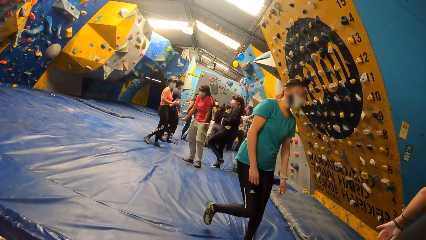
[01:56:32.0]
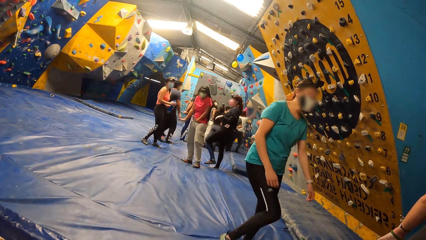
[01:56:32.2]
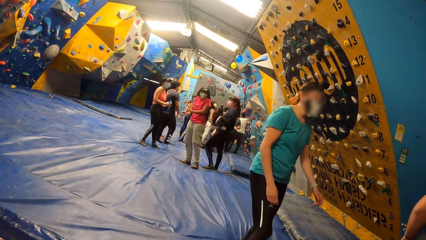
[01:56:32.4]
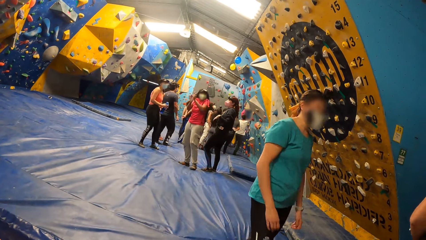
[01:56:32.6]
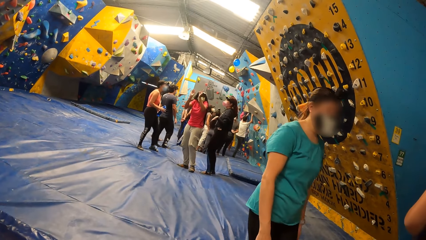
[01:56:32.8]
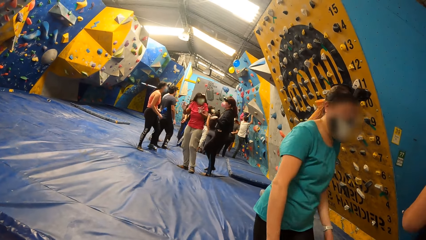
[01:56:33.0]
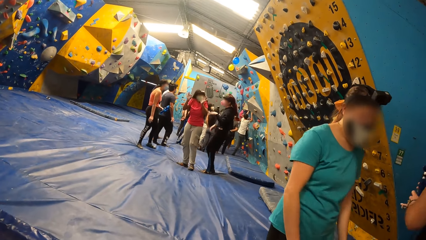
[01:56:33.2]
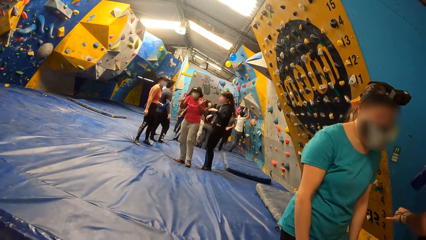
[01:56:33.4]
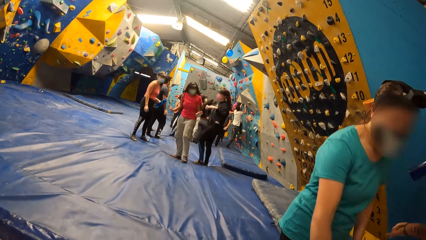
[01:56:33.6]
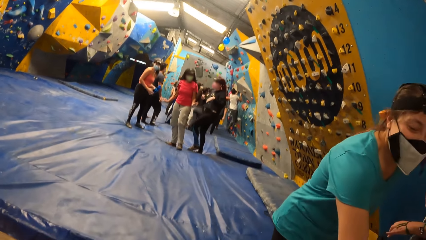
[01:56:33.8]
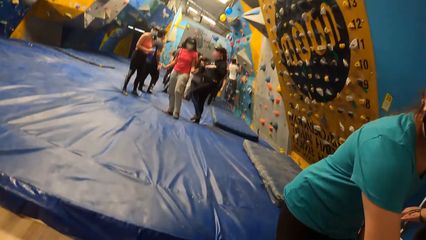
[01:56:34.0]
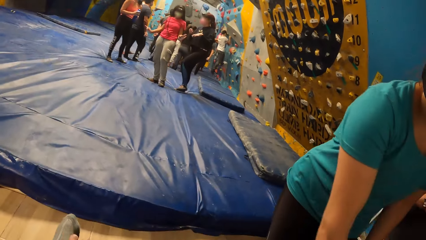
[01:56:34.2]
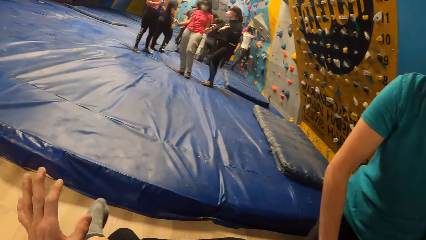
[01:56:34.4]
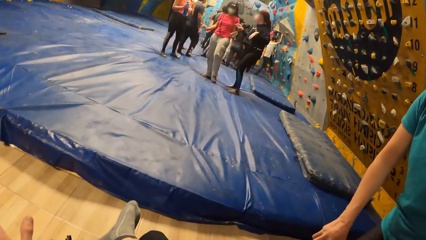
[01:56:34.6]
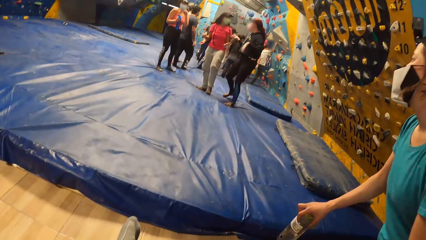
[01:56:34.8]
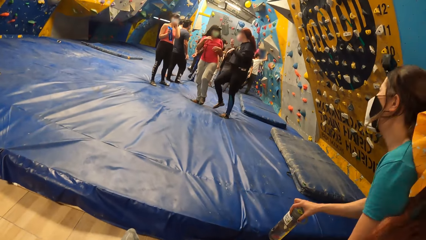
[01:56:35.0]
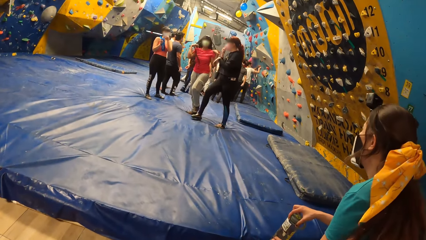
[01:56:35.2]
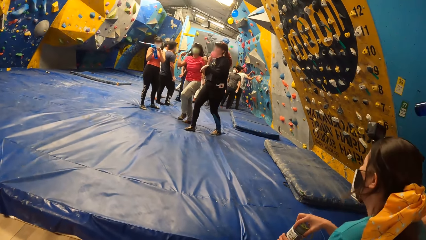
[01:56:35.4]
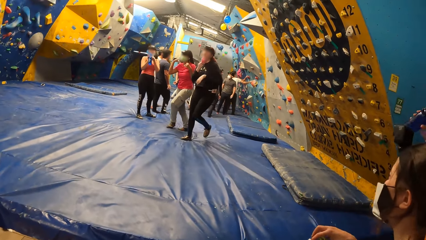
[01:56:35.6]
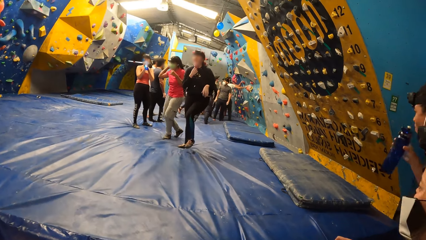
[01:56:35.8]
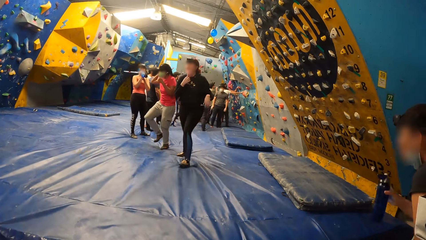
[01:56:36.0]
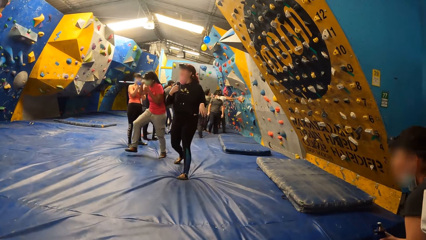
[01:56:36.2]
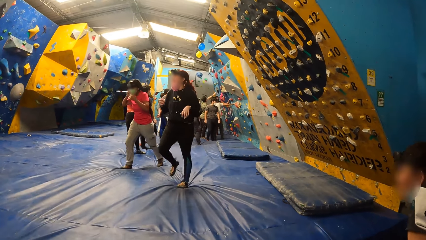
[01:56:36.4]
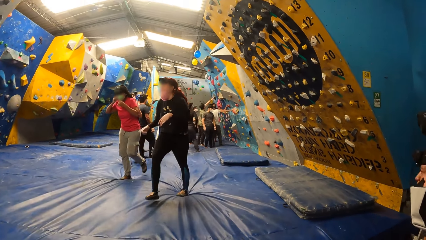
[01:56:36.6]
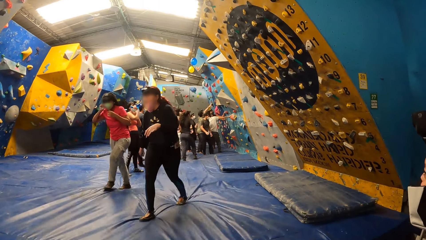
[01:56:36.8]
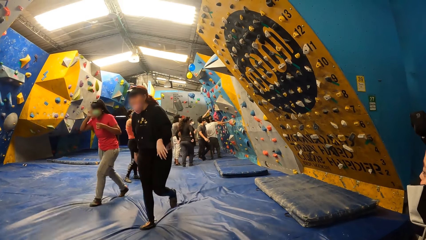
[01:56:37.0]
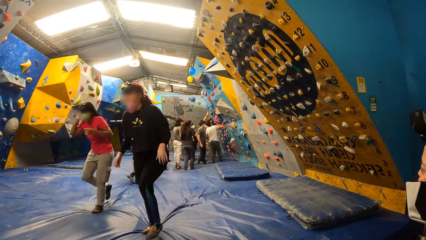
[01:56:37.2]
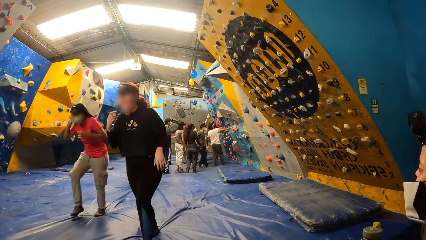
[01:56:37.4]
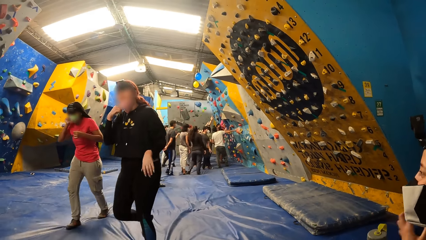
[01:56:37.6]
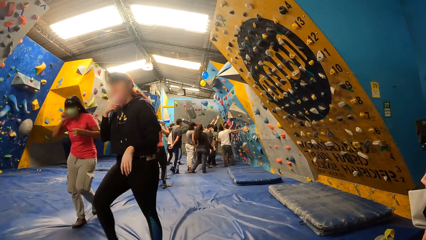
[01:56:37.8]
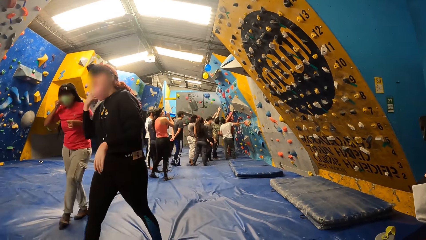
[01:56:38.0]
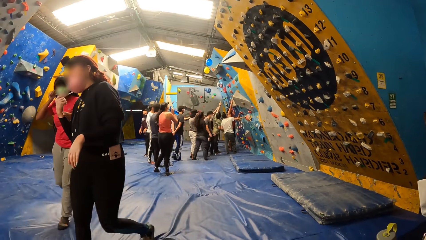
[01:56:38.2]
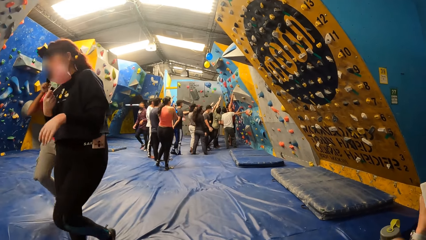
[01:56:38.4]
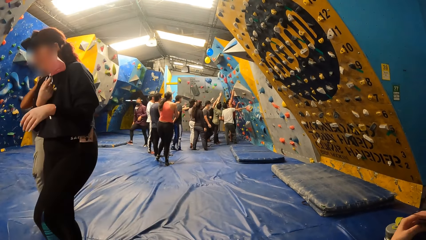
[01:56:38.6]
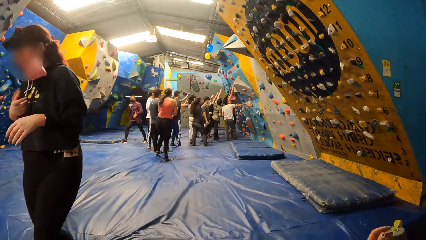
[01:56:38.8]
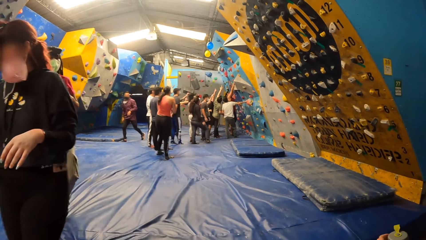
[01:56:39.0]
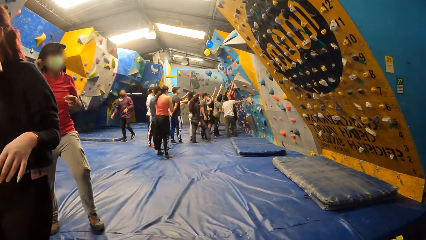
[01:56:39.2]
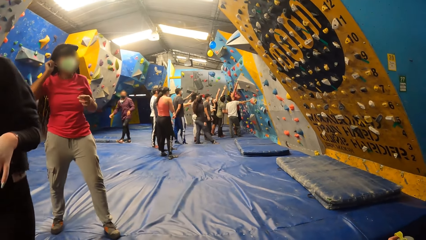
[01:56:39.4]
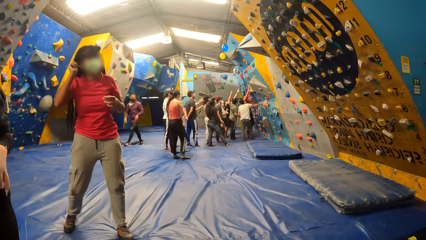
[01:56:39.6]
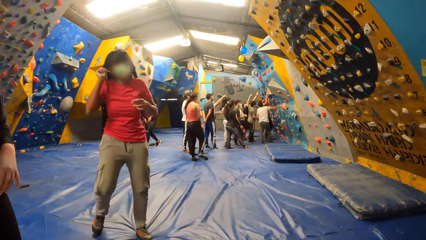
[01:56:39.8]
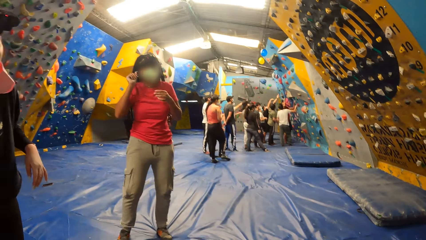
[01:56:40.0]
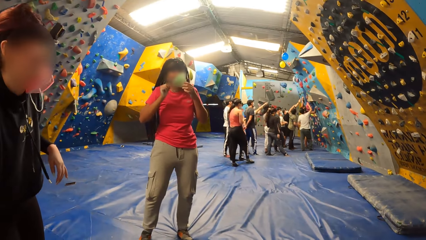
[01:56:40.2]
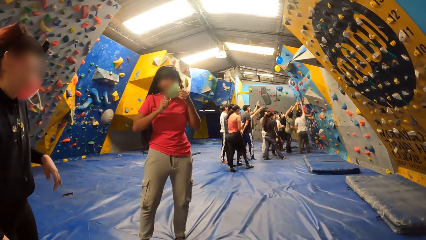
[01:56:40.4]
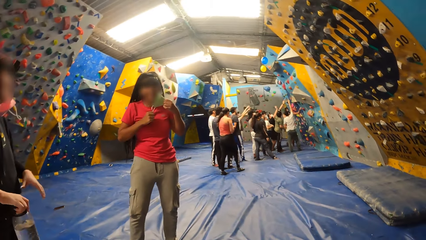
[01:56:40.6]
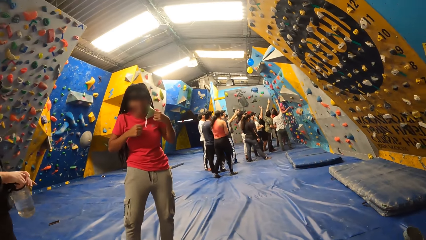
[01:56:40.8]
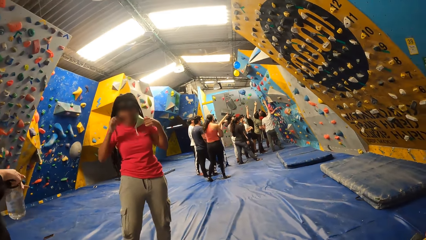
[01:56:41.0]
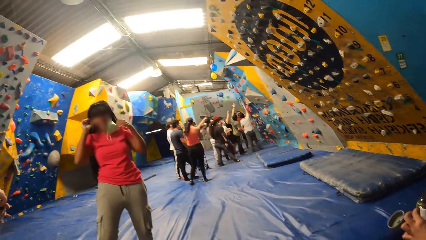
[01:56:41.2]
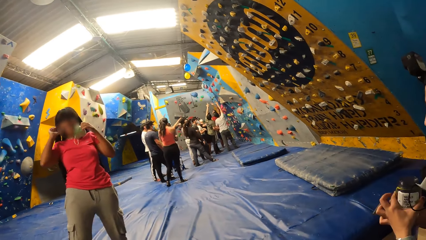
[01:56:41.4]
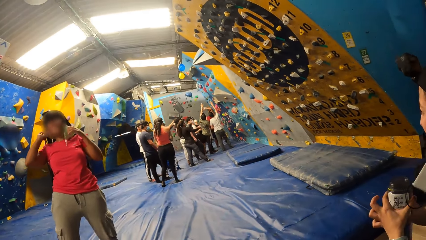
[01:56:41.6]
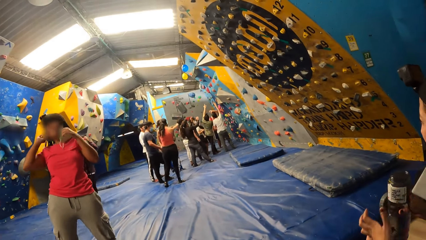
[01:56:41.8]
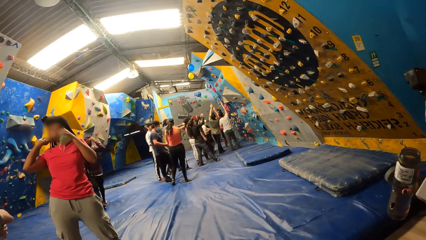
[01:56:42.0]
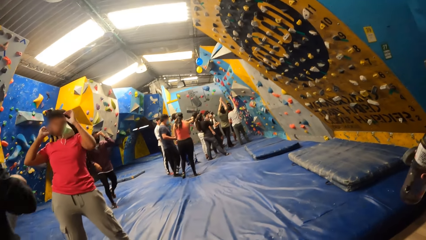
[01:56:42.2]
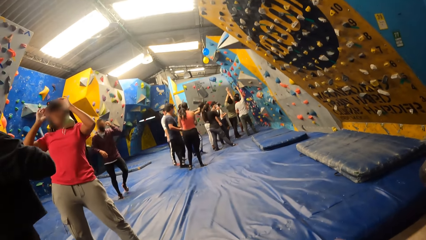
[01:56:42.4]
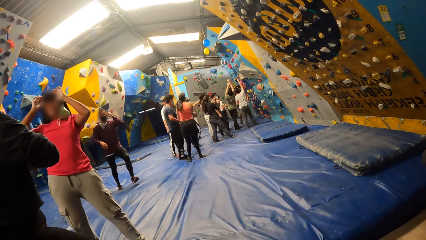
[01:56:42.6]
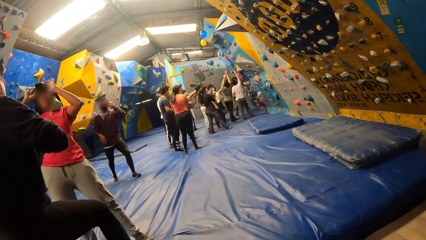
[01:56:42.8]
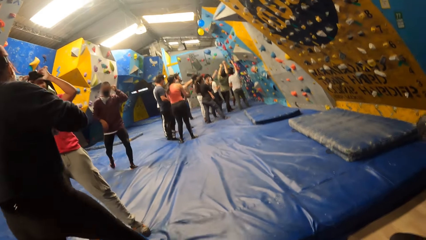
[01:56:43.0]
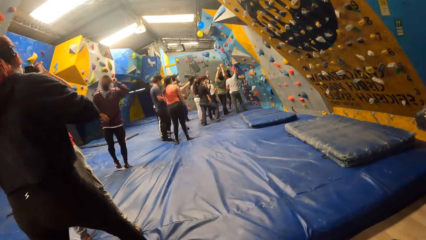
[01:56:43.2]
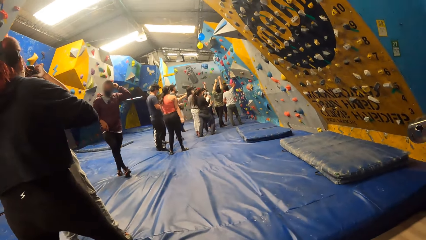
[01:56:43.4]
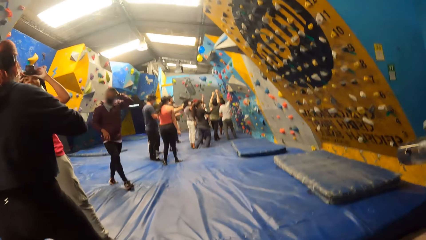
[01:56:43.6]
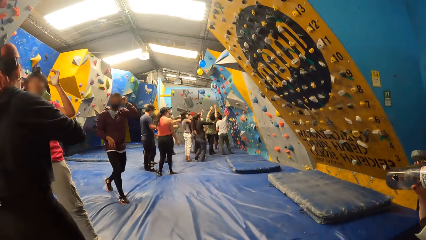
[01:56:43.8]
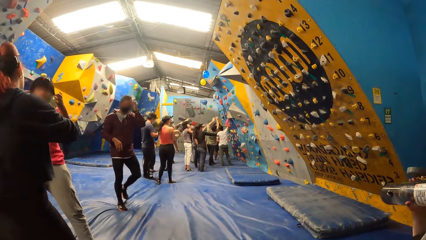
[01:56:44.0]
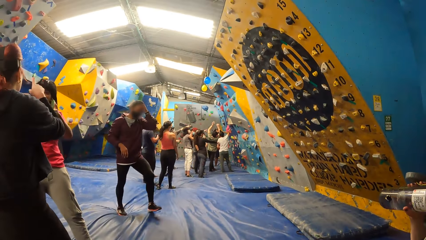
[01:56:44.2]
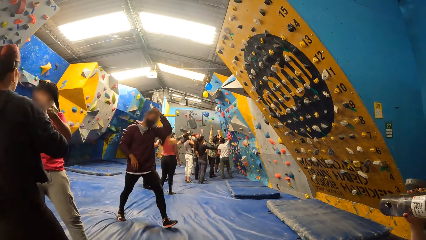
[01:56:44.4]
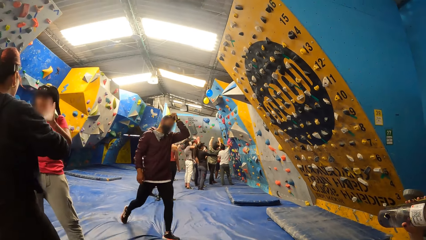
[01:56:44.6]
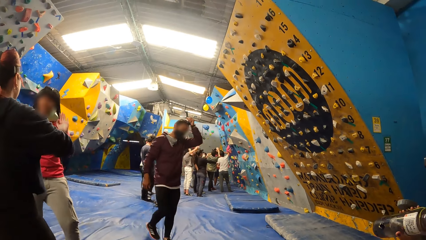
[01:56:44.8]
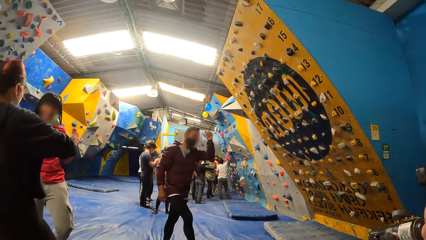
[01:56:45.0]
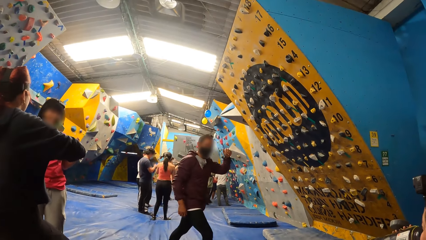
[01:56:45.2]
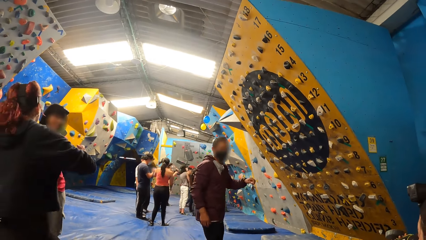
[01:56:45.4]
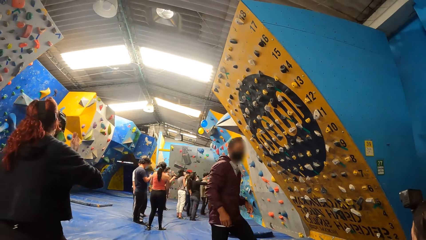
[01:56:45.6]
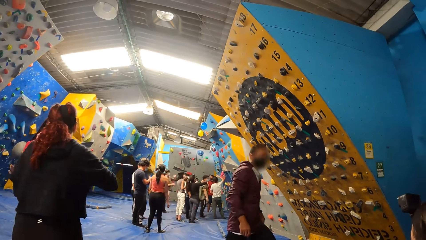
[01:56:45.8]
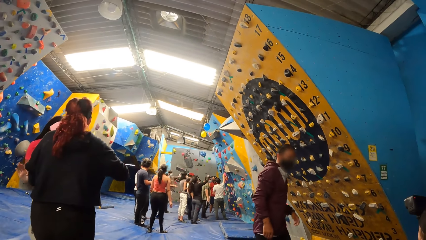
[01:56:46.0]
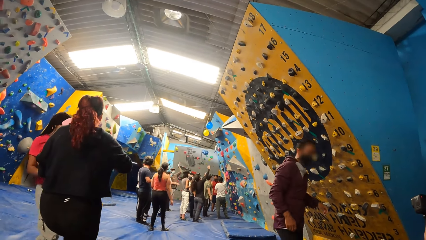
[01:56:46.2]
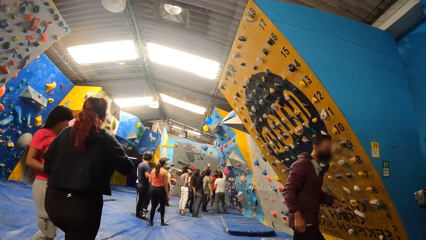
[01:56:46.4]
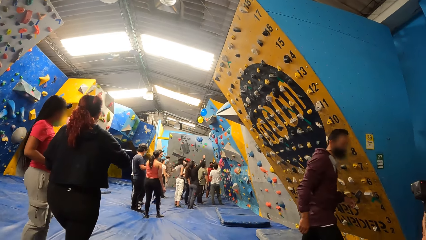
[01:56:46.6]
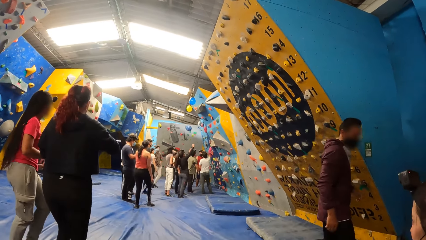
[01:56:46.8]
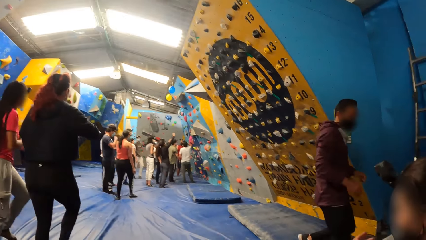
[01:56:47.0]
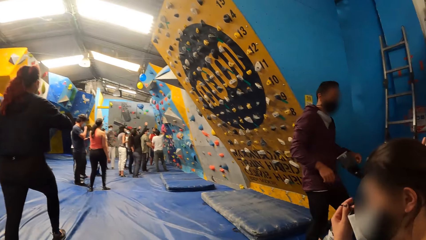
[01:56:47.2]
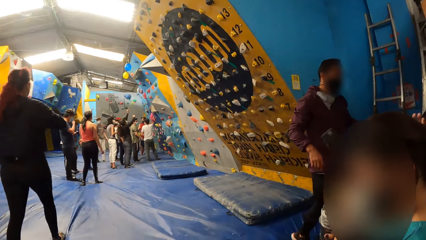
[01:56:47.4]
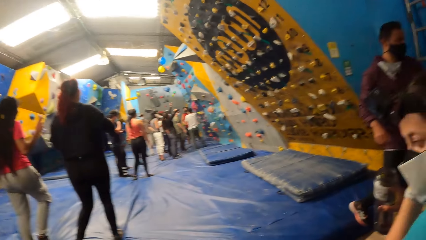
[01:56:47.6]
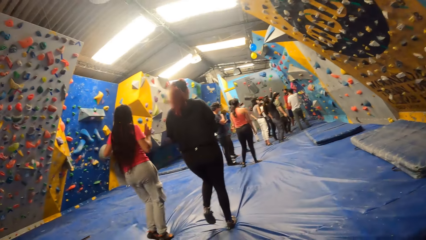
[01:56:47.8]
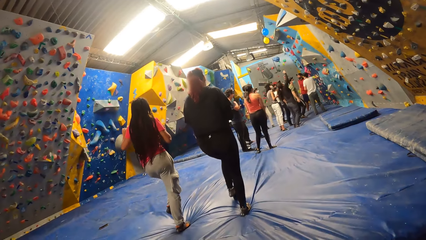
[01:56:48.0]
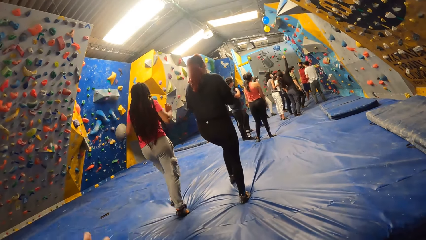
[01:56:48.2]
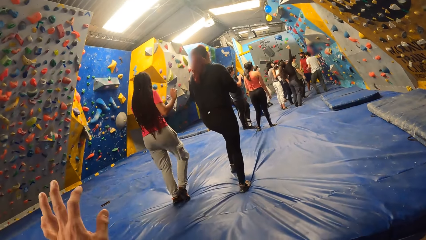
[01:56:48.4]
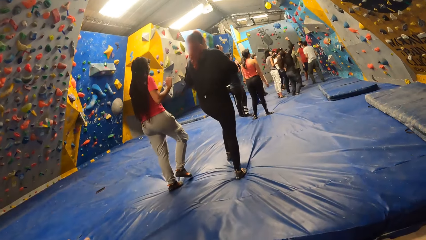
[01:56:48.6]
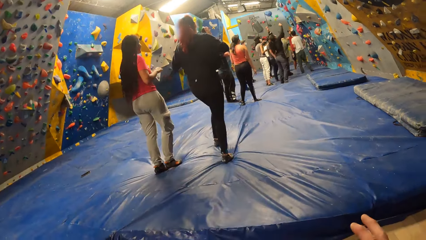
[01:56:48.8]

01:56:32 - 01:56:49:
The first woman grabs a water bottle from a cabinet with her right hand. The man climbs the wall. The first woman drinks from the water bottle in her right hand. The other woman grabs a water bottle from the bench with her right hand. The man comes down onto the foam landing. The other woman sits on the bench. A third woman and a fourth woman walk towards the camera wearer. The fourth woman grabs a water bottle from the bench with her right hand. The fourth woman interacts with the third woman.
